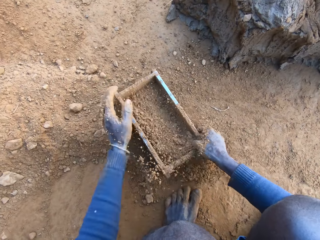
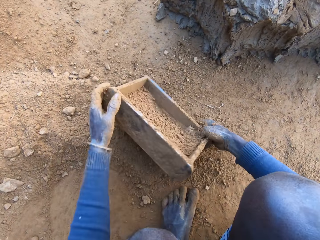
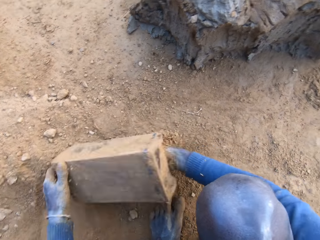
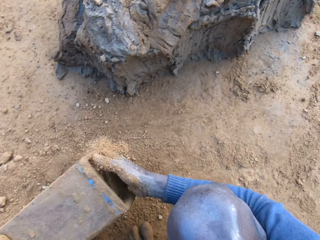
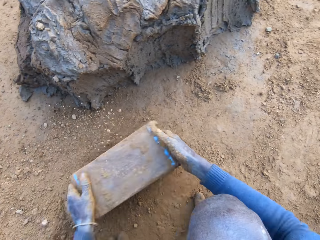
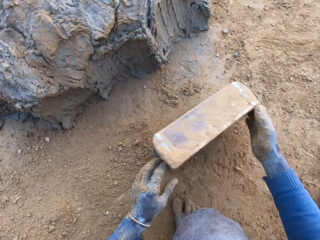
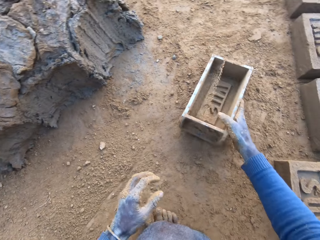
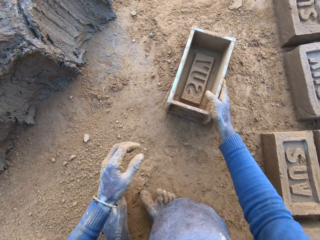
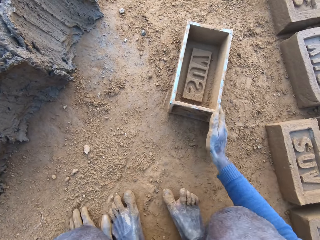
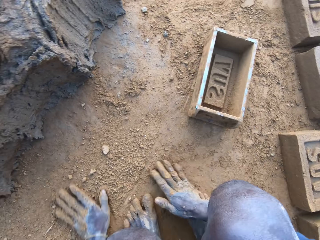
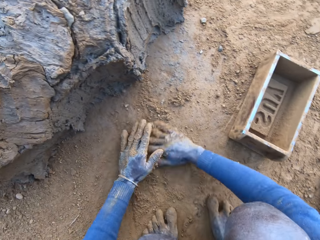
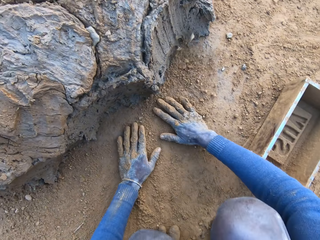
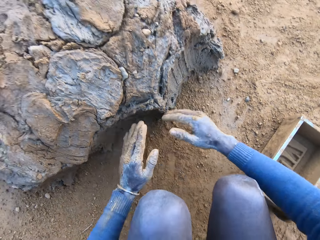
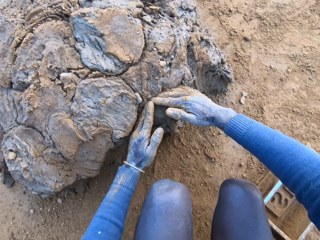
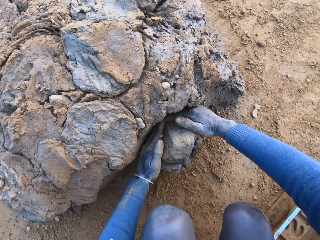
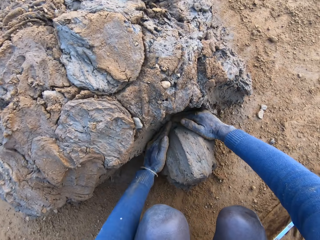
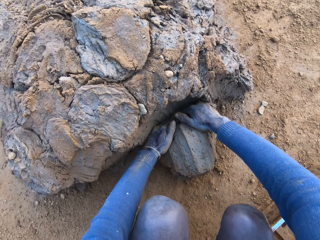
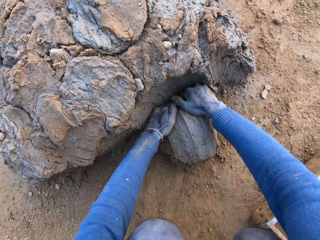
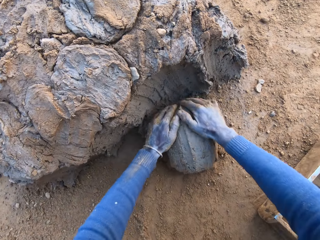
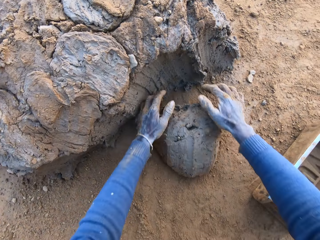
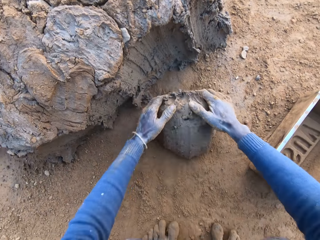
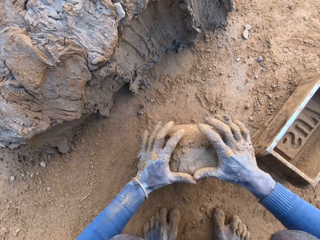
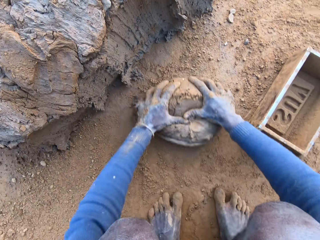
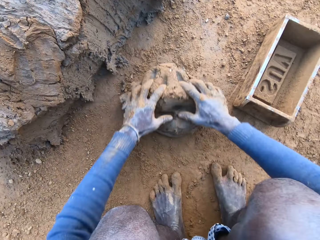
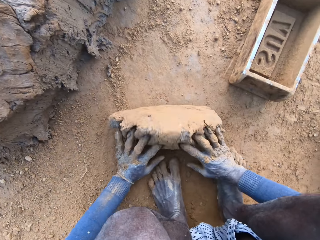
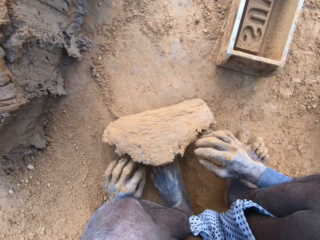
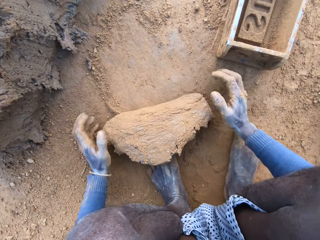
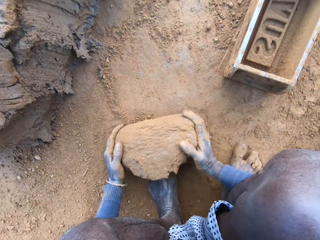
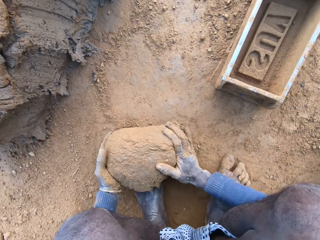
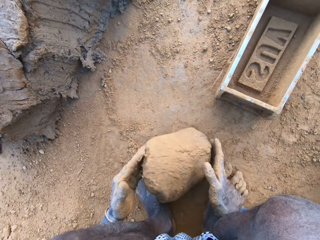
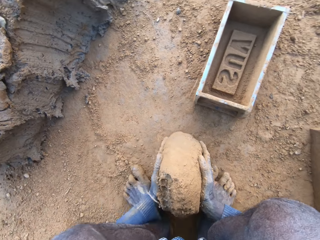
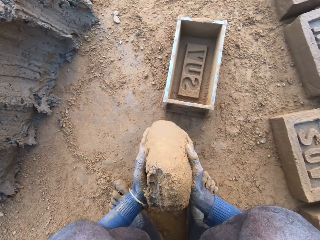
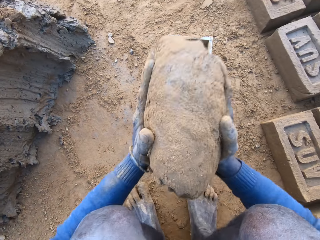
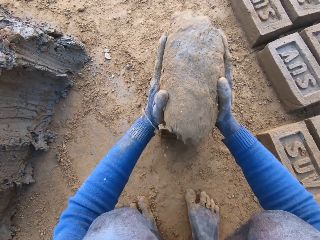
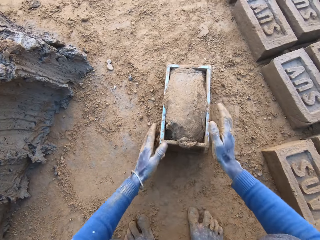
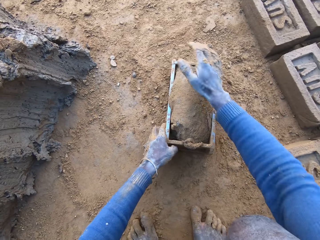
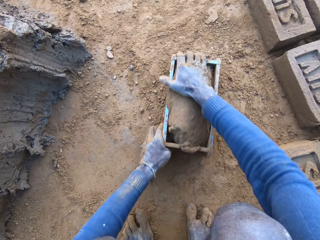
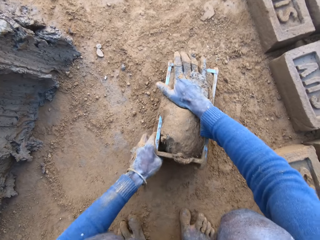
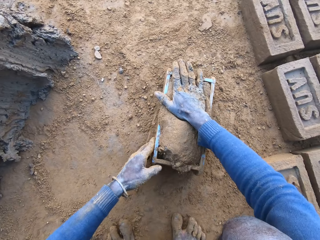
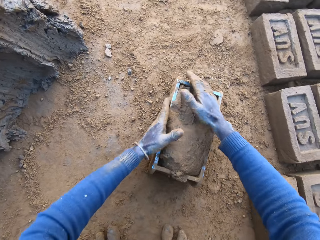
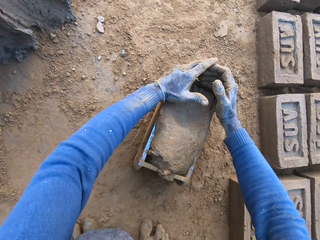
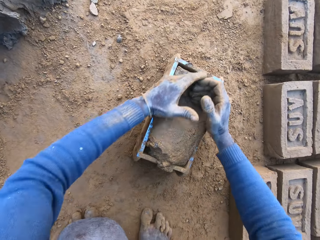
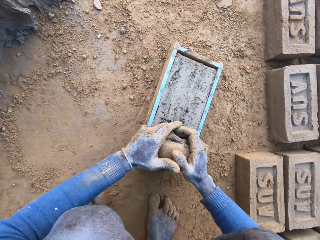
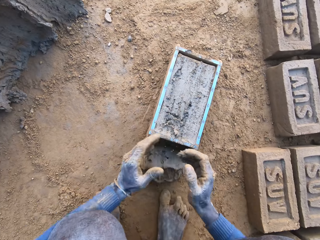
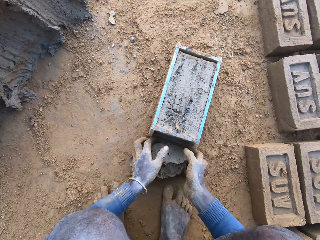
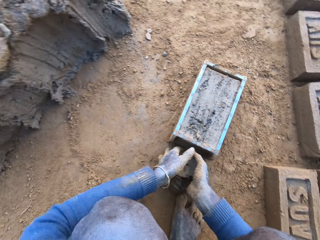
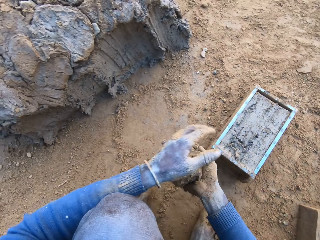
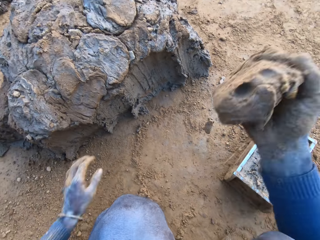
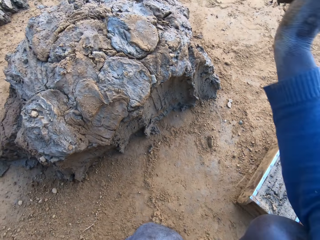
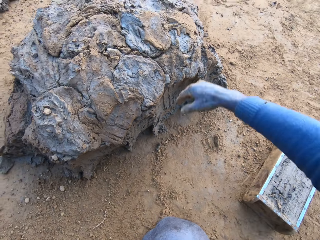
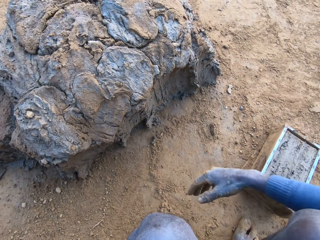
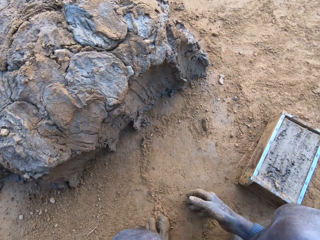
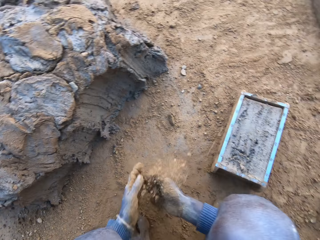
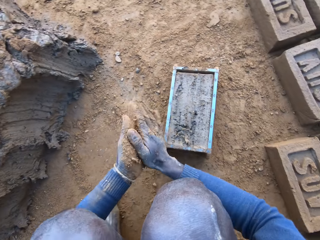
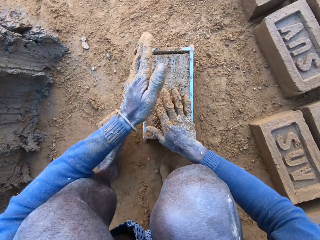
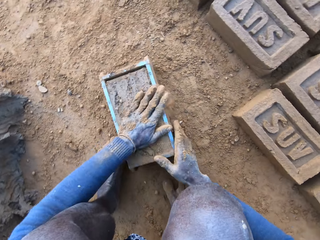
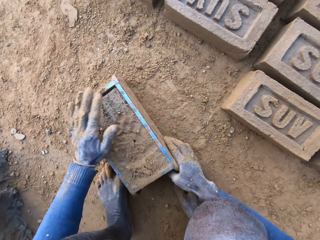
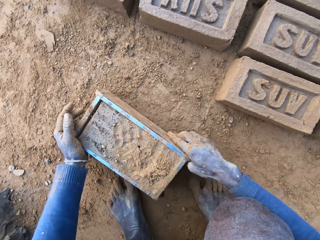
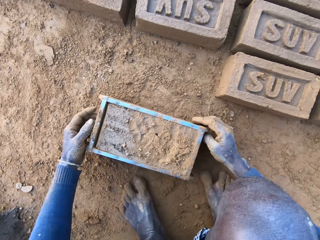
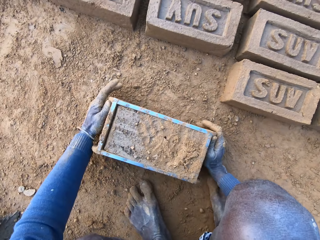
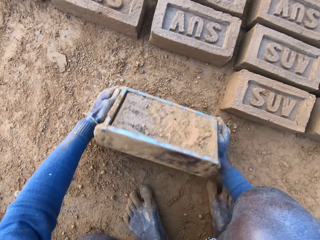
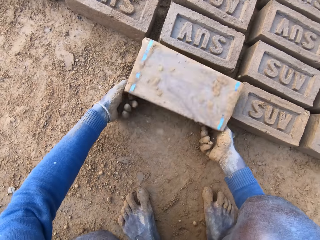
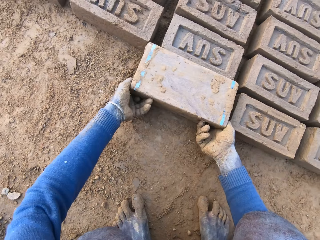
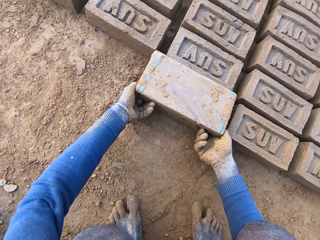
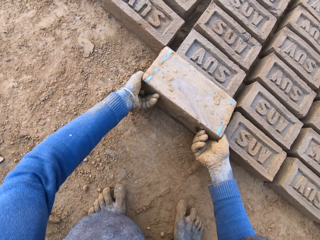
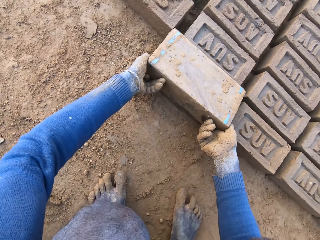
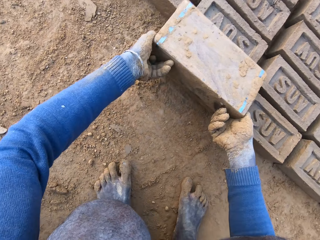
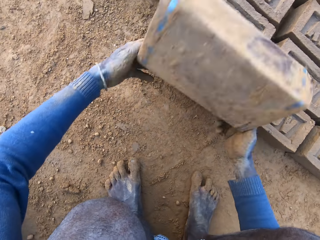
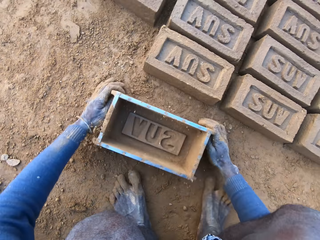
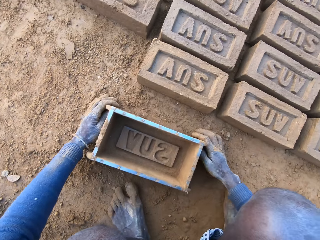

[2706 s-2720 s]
The camera wearer packs some sand with a brick molder or brick mould. He puts the soil in the brick mould. He pours out the sand in the brick molder. He holds the brick mould. He throws the brick molder on one side with his hands. He puts the brick mould on the ground. He rubs his hands on the ground. He scoops some mortar or clay with his hands. He rolls the clay on the ground. He adjusts the mortar on the ground. He packs the mortar on the ground with his hands. He drops the mortar inside the brick molder. He adjusts the mortar inside the brick molder. He removes the excess clay from the brick mould. He throws the mortar on the remaining mortar on the ground. He rubs his hands with some sand and rubs sand on the surface of the mortar inside the brick molder. He holds the brick mould. He pours out the brick on the ground out of the brick molder. He puts the brick mould upside down.

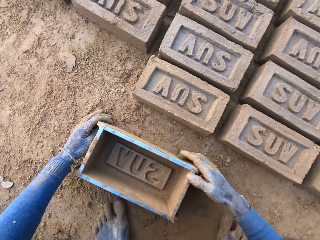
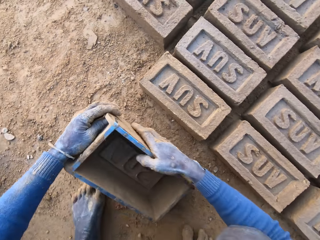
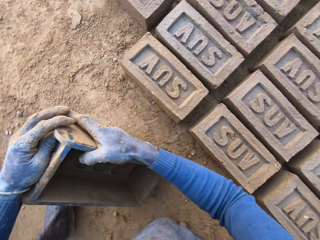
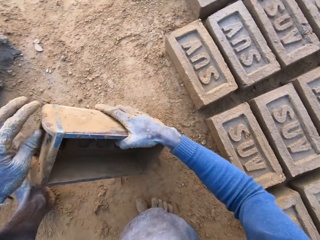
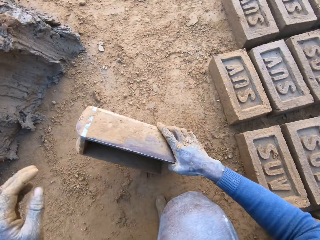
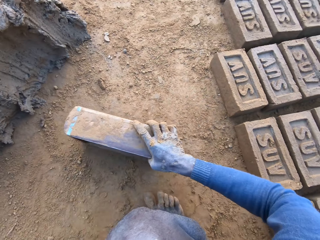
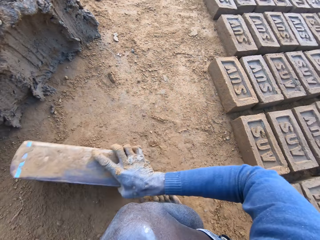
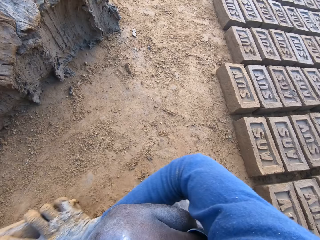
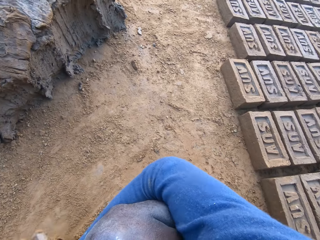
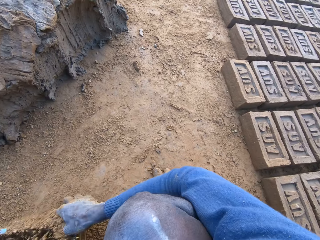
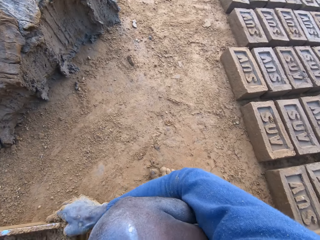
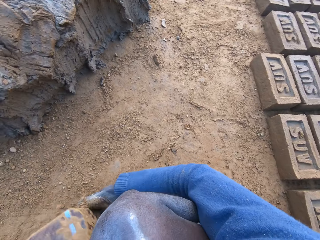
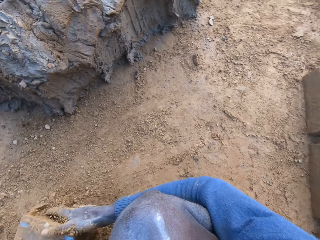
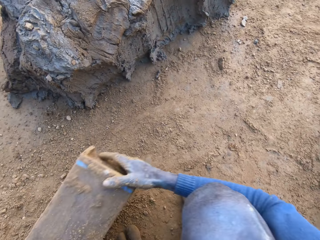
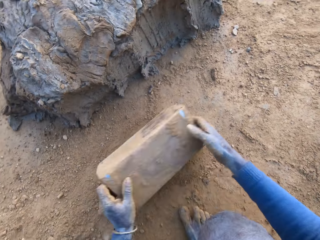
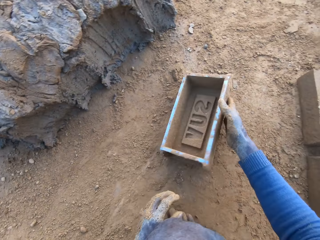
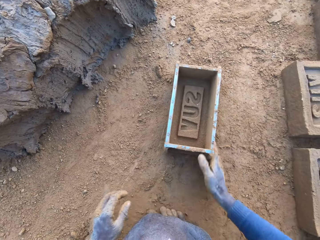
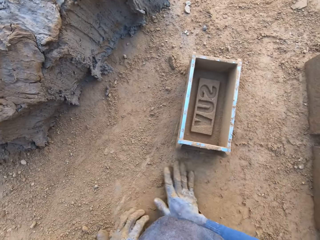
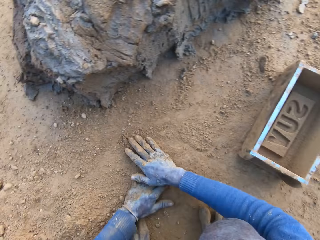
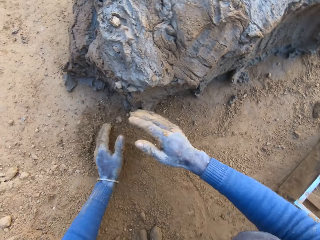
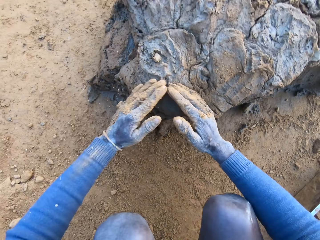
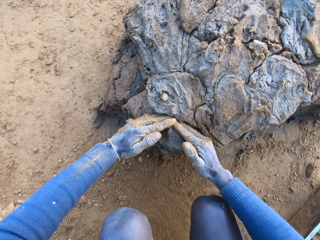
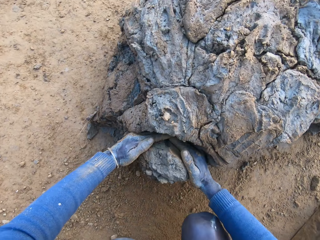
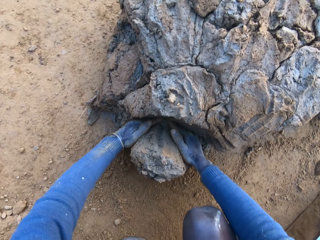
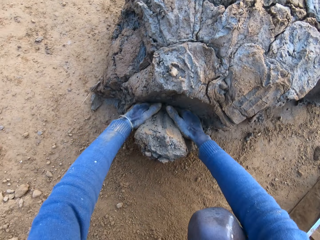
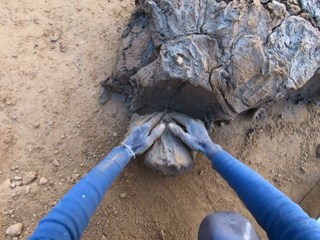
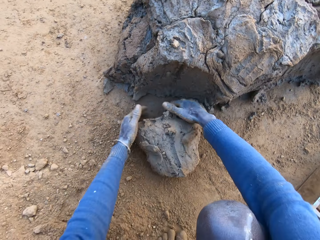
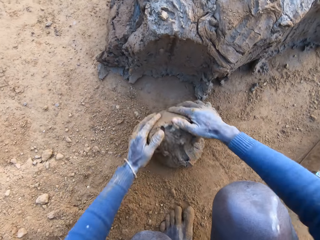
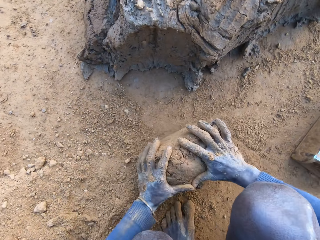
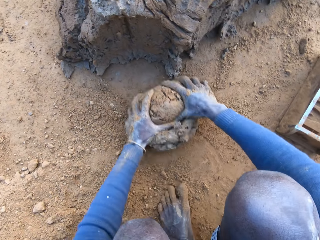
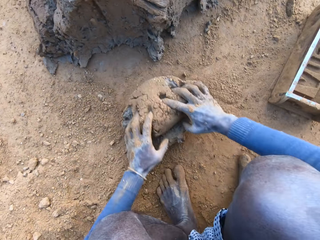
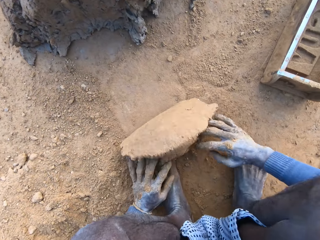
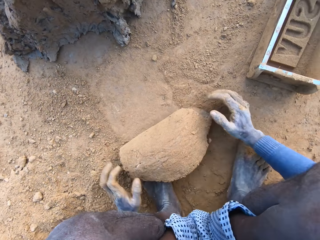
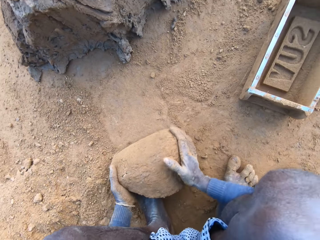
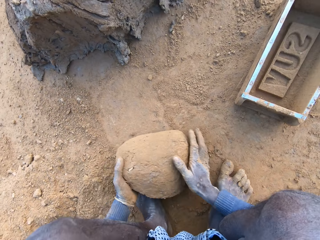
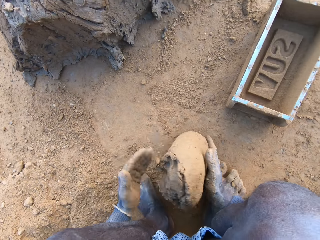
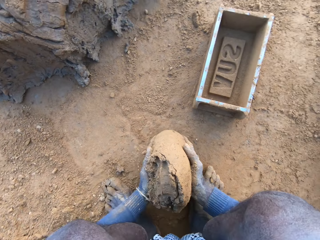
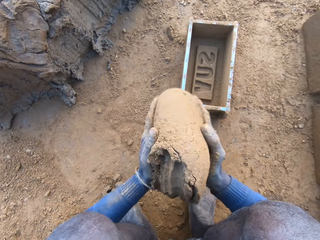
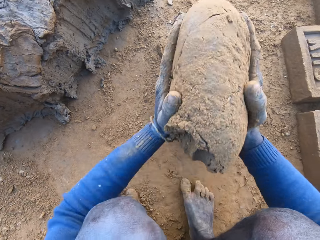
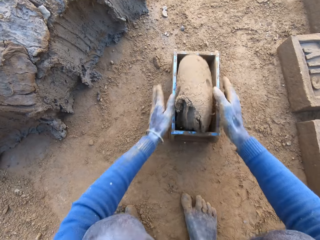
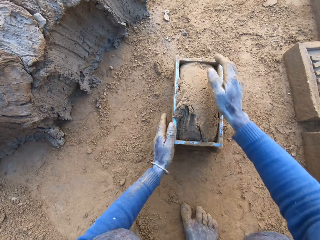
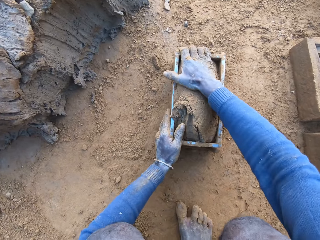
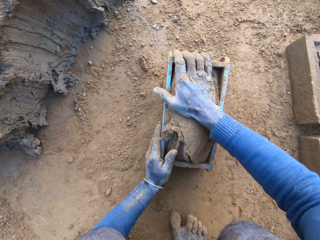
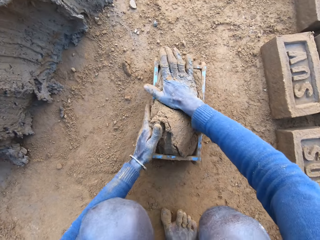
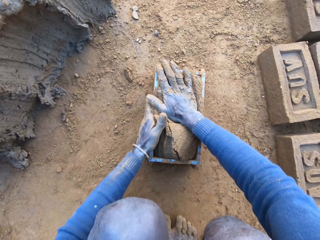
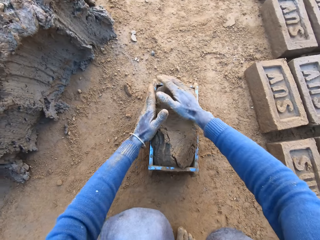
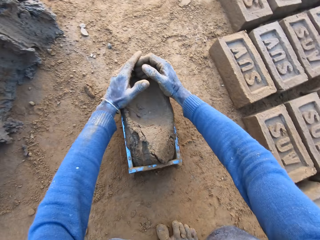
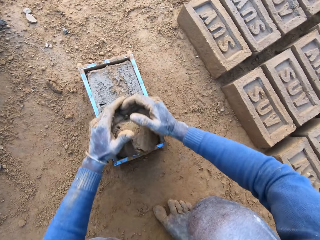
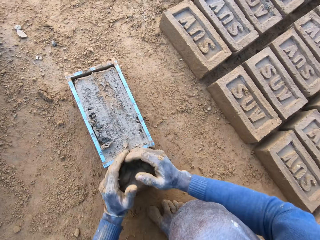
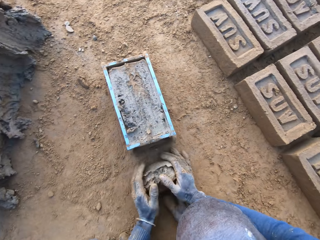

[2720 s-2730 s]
The camera wearer puts the brick on the ground. He cleans the brick molder with his hand and holds the brick mould. He packs some sand with the brick molder and puts the soil in the brick mould. He pours out the sand in the brick molder. He throws the brick molder on one side with his hands and puts the brick mould on the ground. He rubs his hands on the ground. He scoops some mortar or clay with his hands. He rolls the clay on the ground. He adjusts the mortar on the ground. He packs the mortar on the ground with his hands. He drops the mortar inside the brick molder. He adjusts the mortar inside the brick molder.
